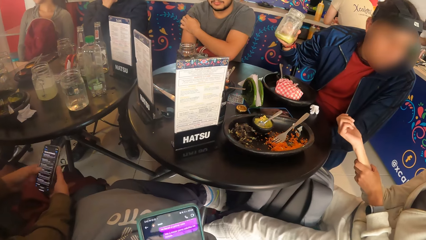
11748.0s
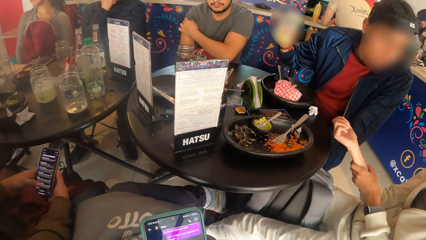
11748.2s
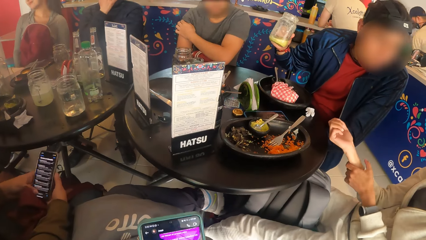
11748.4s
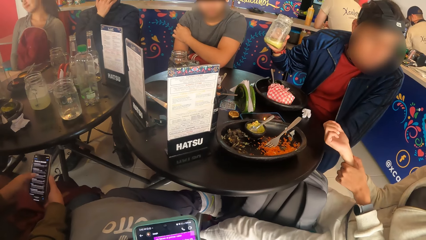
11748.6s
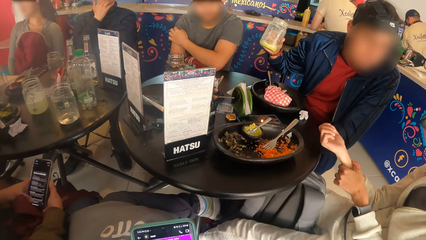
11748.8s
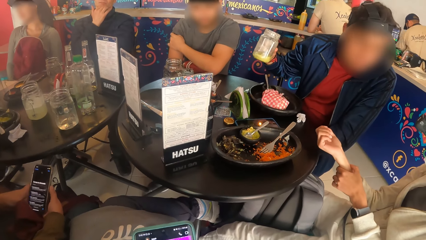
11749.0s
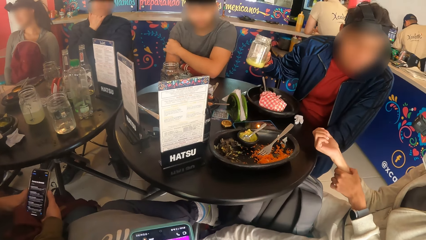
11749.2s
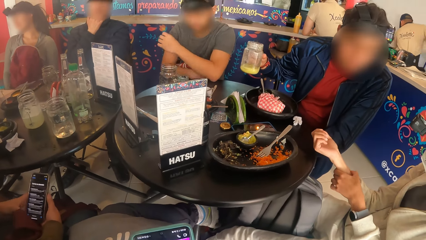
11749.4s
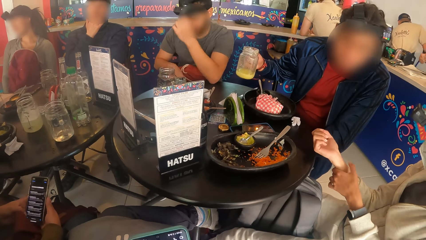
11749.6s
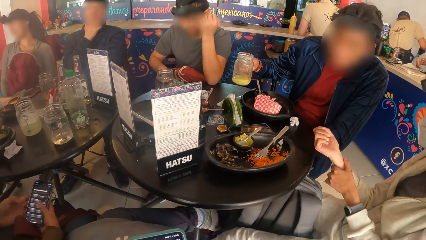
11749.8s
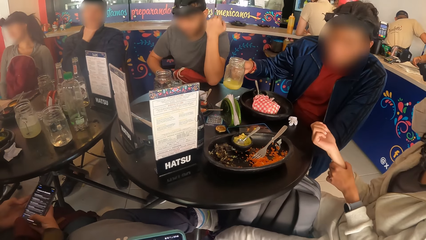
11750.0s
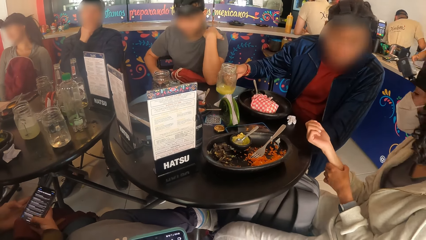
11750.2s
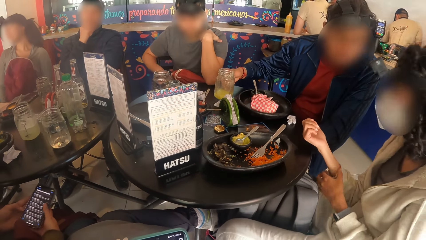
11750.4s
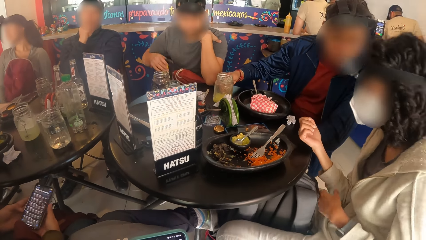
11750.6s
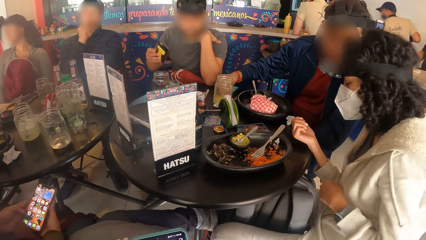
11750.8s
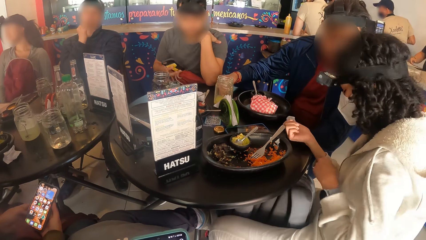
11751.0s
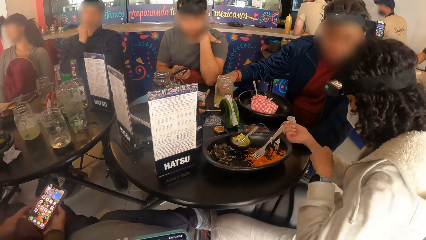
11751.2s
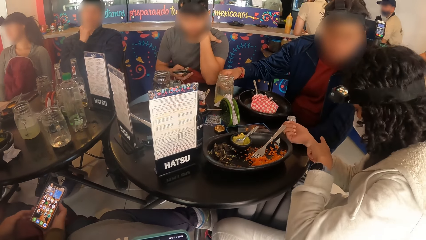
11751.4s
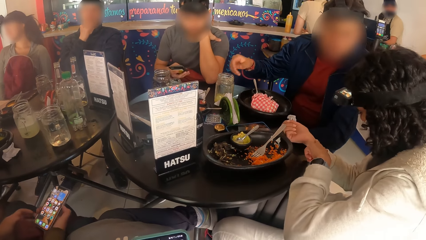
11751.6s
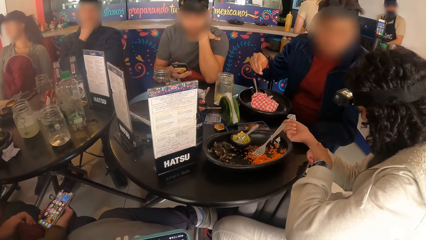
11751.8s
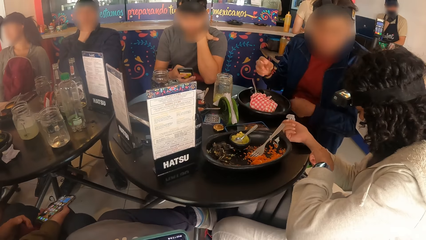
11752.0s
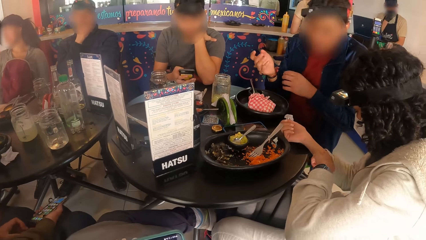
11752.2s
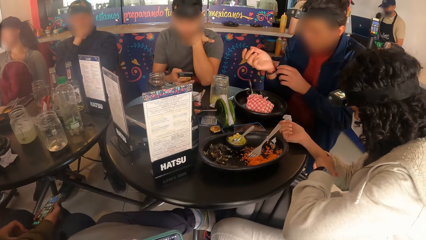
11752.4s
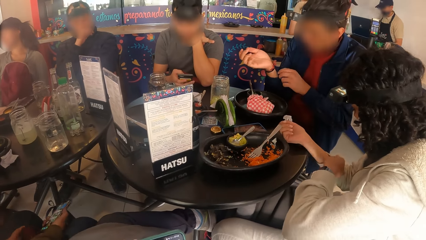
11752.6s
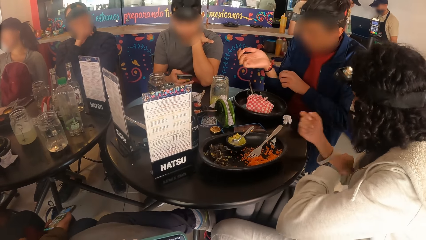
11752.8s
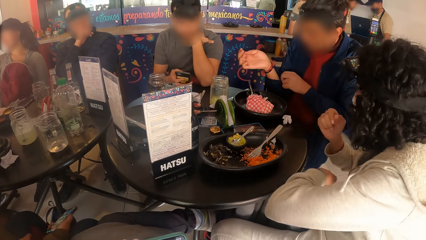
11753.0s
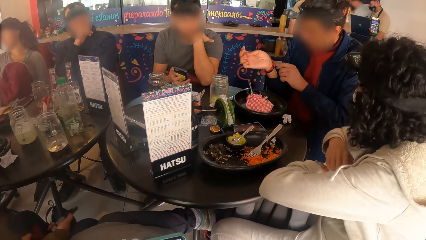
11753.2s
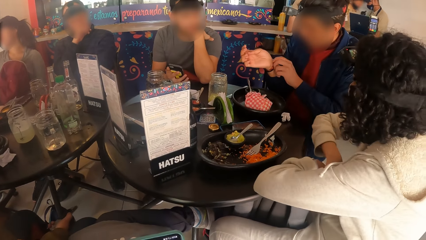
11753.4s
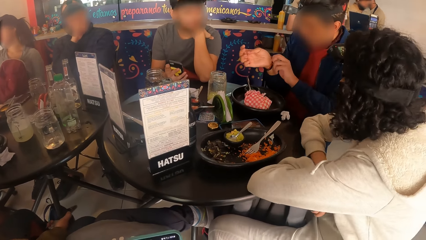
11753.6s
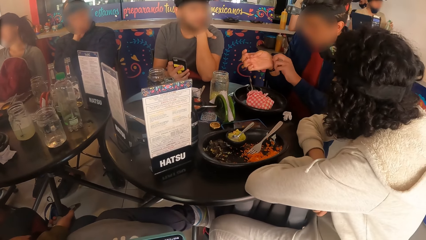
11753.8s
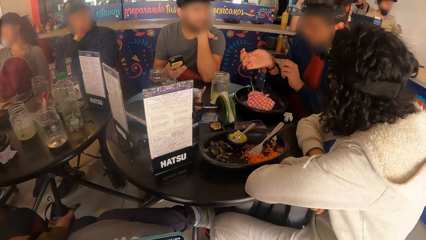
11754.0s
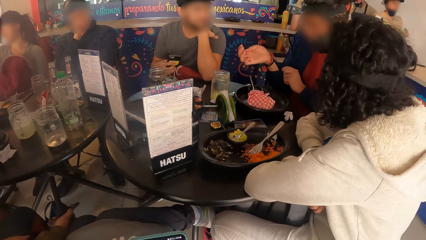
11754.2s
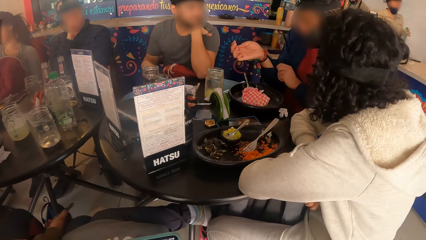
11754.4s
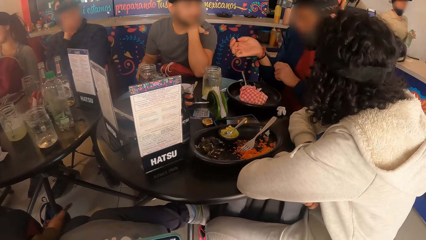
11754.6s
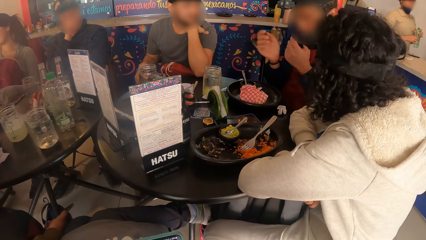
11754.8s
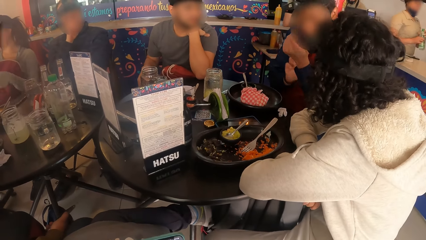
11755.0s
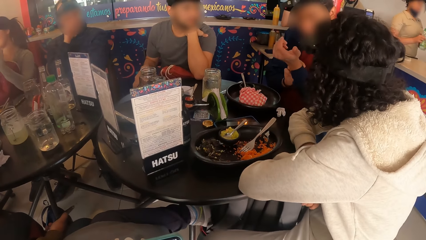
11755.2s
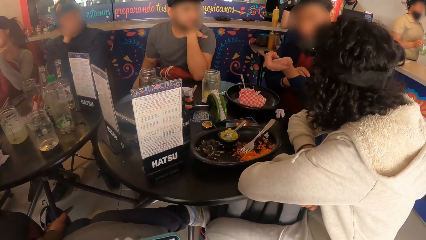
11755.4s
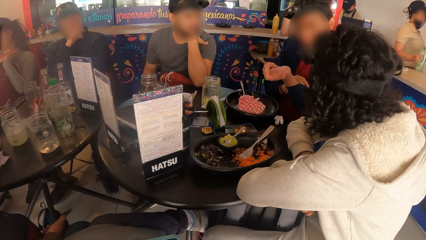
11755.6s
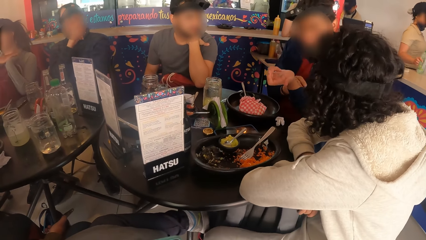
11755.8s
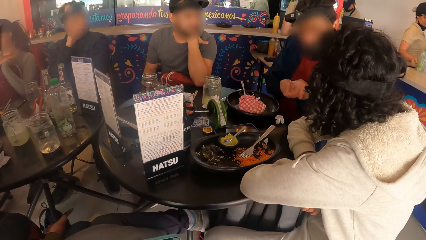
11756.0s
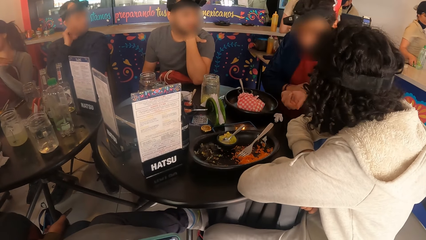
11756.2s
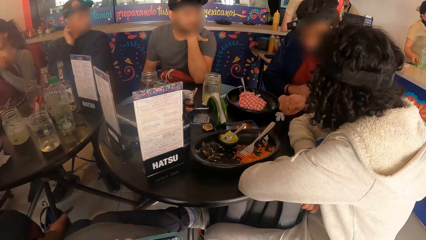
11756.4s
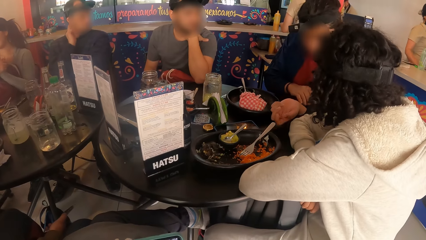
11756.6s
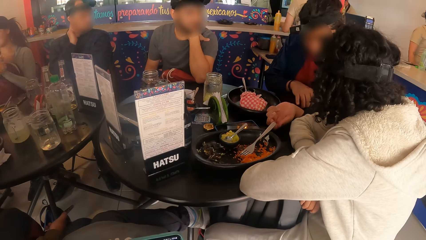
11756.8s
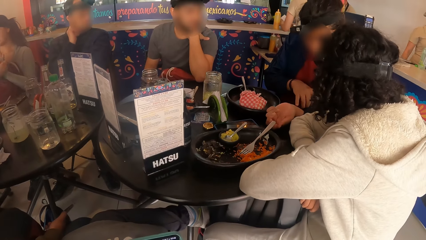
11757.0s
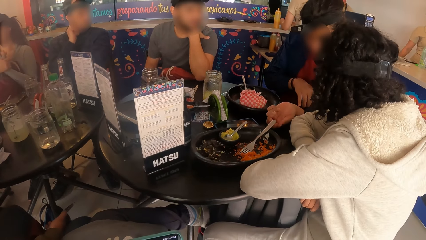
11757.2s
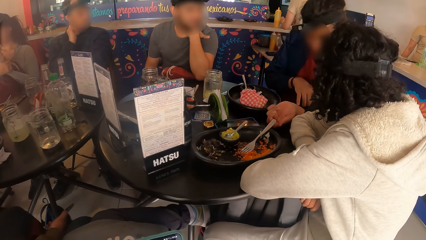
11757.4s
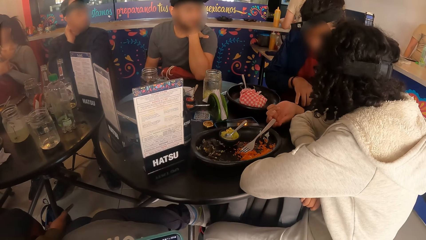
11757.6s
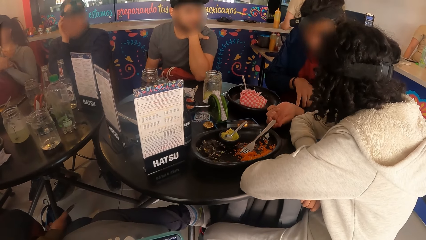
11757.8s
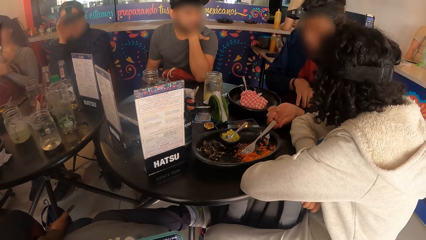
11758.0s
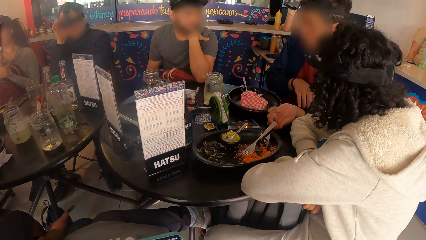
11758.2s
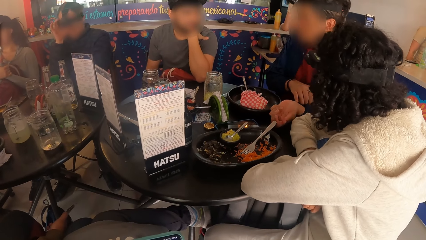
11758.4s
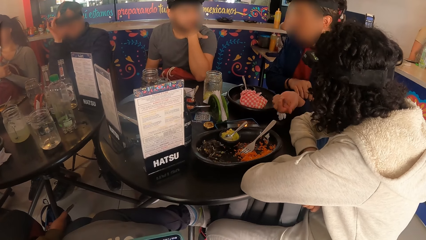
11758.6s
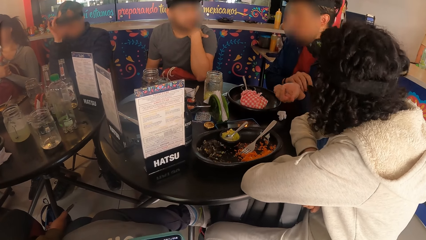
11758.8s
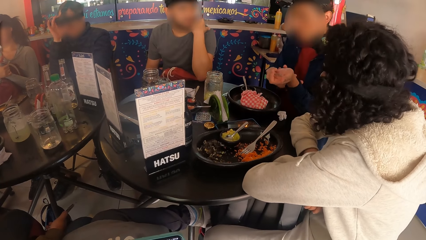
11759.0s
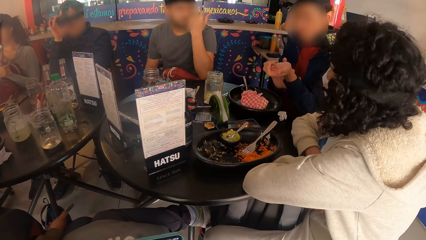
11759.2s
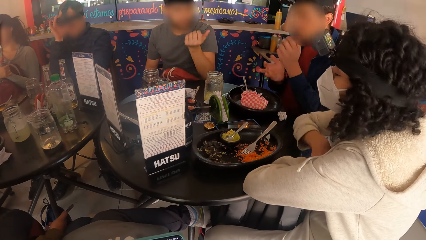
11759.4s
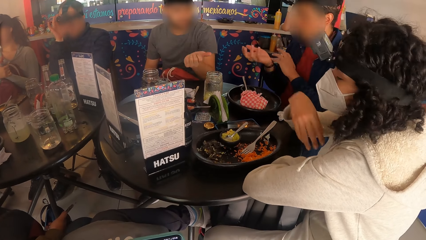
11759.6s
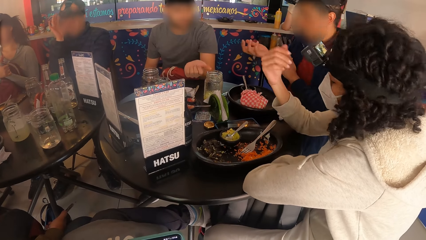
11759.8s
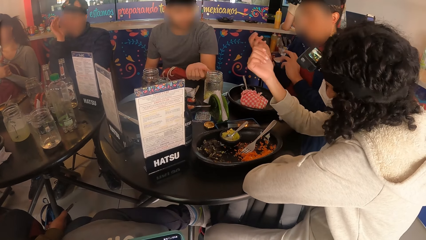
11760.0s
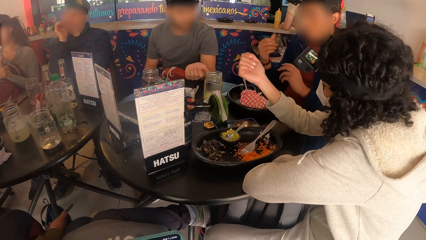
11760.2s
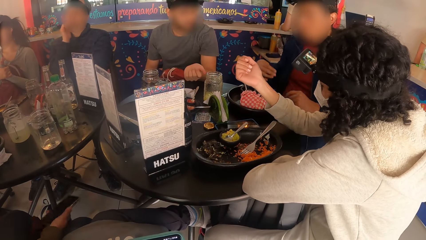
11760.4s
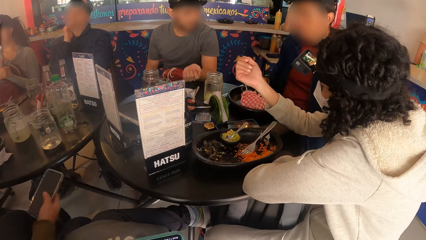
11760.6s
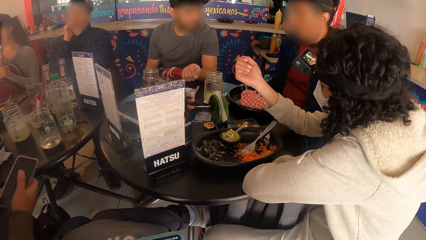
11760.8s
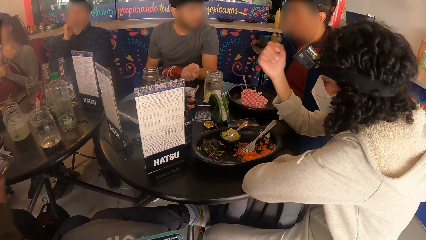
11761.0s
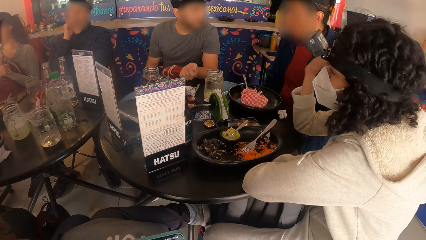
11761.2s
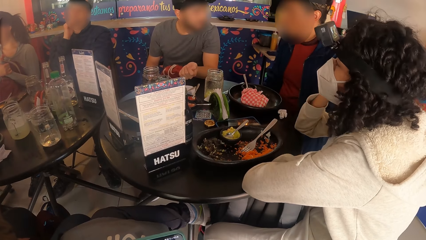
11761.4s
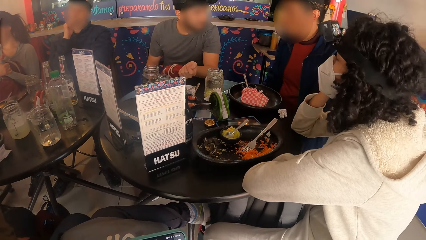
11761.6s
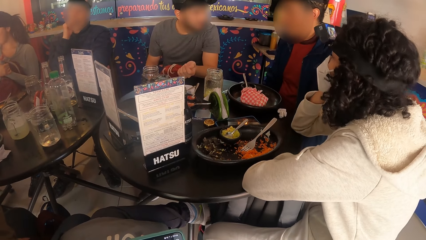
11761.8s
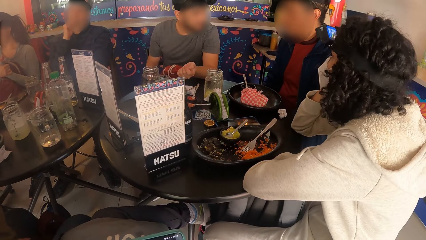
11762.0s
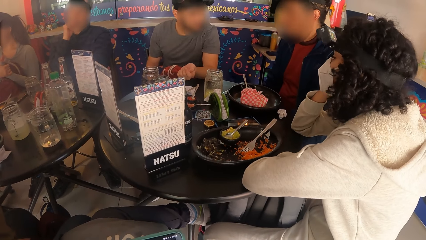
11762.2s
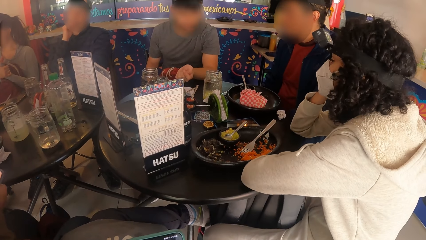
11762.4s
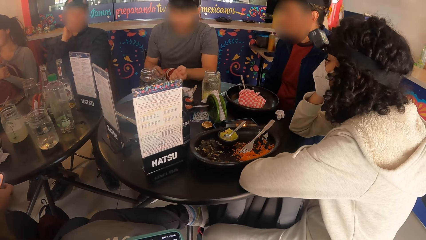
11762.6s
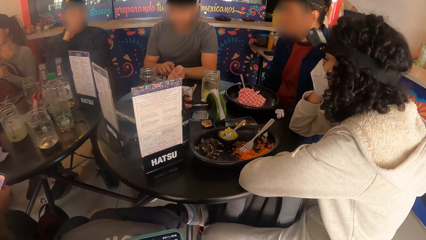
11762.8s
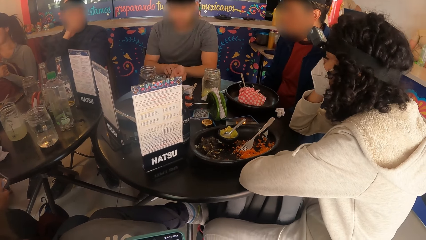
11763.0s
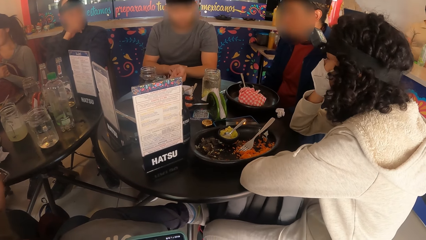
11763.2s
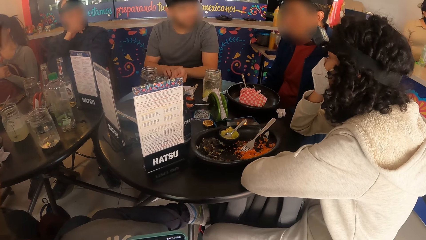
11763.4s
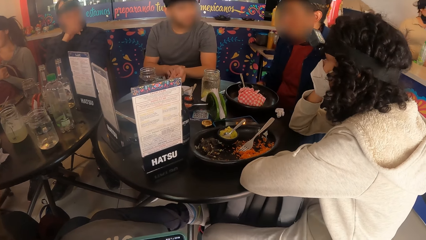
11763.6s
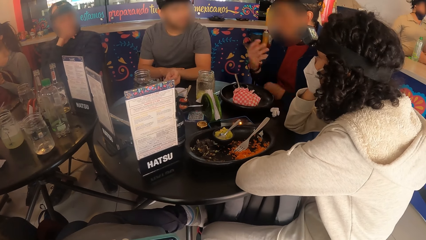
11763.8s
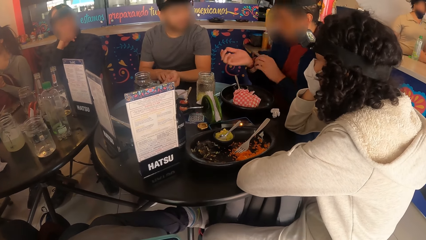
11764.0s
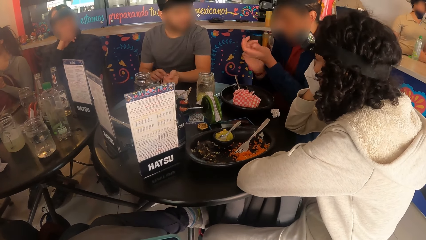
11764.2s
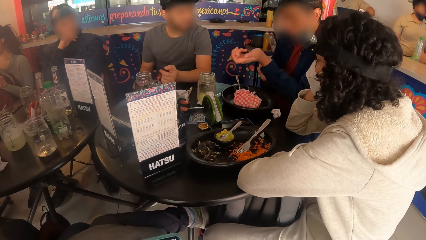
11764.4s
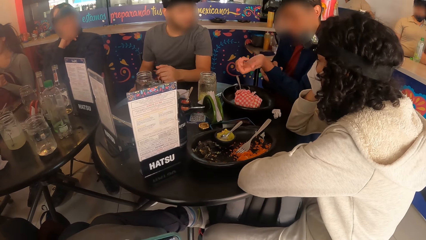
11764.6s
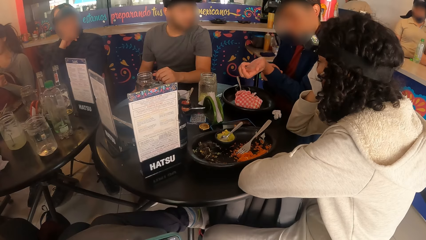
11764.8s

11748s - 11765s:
A person puts a glass jar down.
